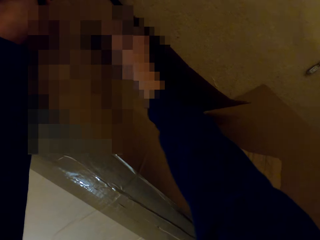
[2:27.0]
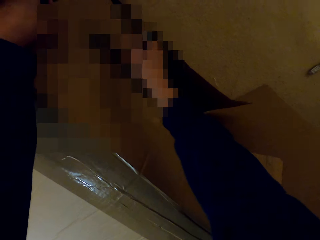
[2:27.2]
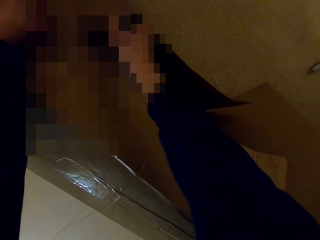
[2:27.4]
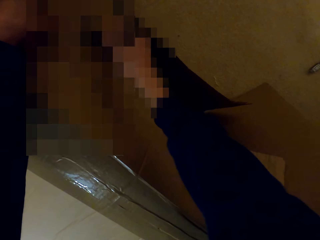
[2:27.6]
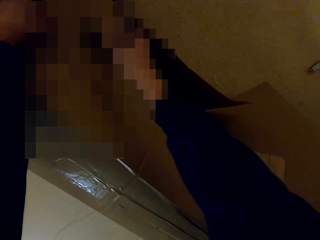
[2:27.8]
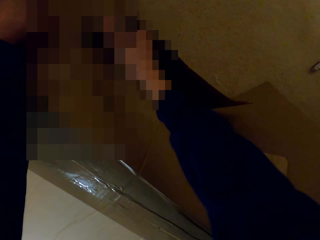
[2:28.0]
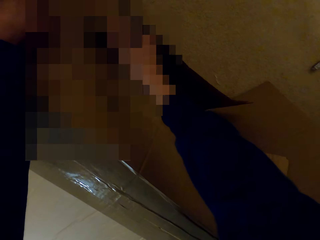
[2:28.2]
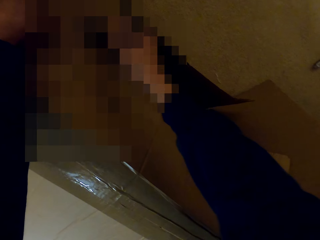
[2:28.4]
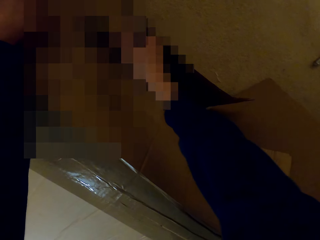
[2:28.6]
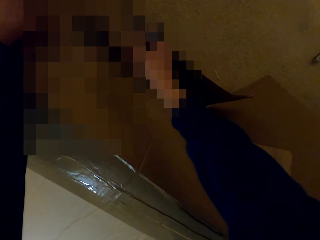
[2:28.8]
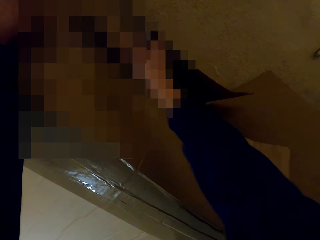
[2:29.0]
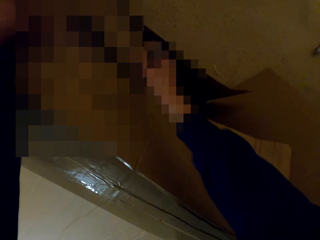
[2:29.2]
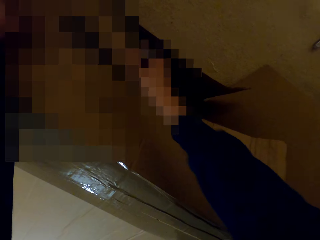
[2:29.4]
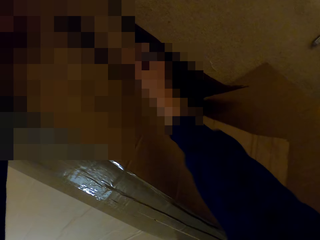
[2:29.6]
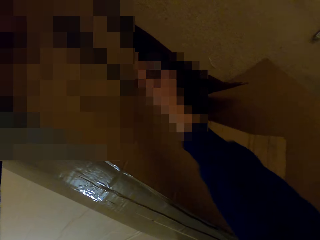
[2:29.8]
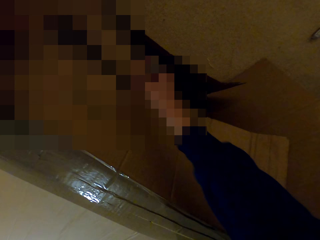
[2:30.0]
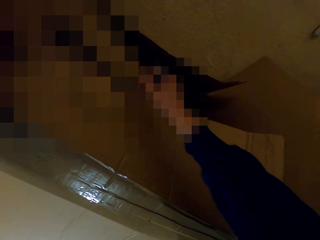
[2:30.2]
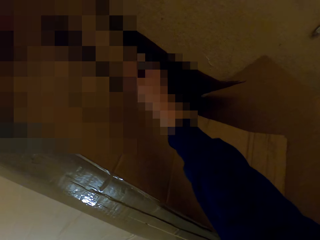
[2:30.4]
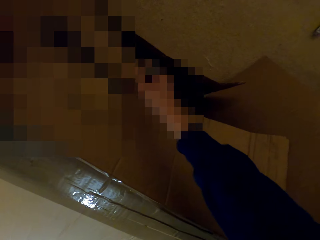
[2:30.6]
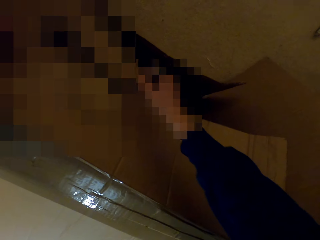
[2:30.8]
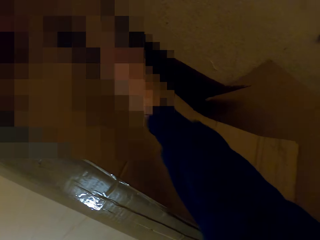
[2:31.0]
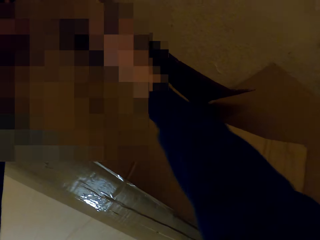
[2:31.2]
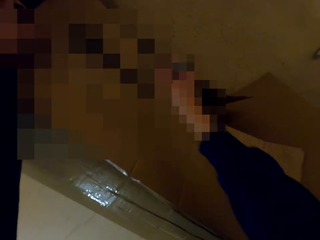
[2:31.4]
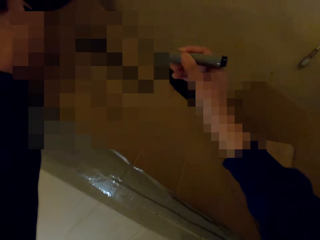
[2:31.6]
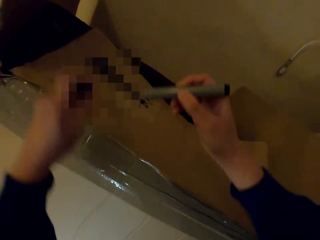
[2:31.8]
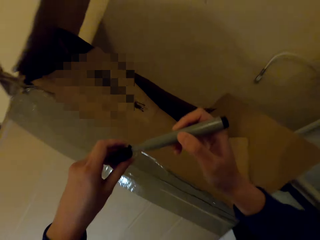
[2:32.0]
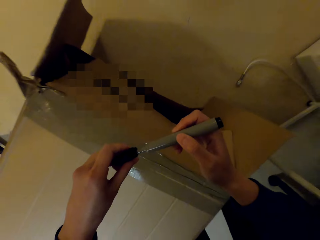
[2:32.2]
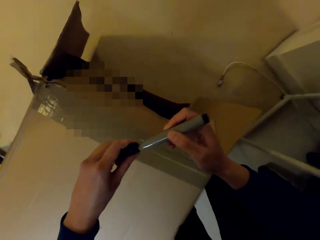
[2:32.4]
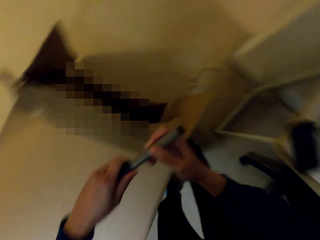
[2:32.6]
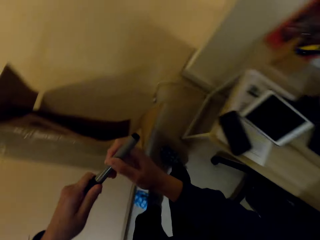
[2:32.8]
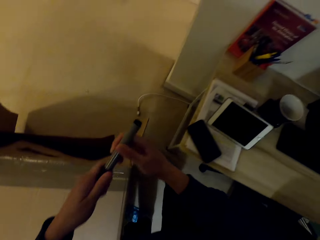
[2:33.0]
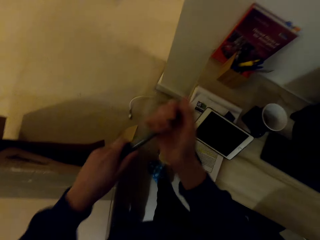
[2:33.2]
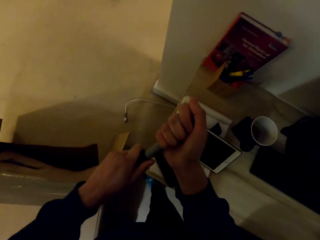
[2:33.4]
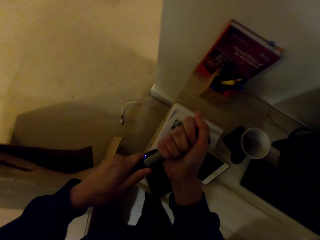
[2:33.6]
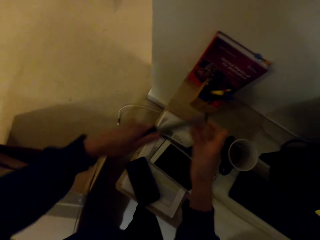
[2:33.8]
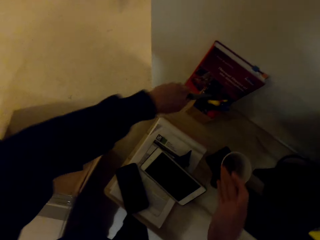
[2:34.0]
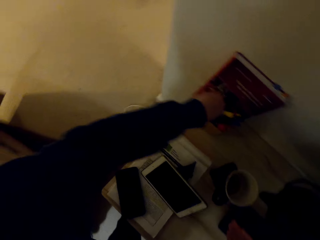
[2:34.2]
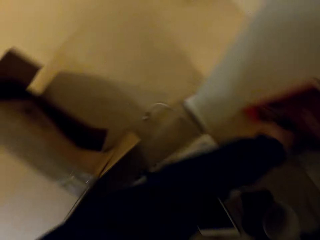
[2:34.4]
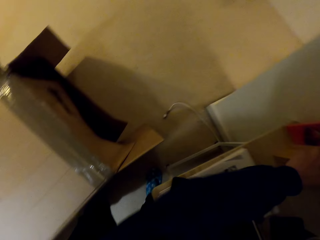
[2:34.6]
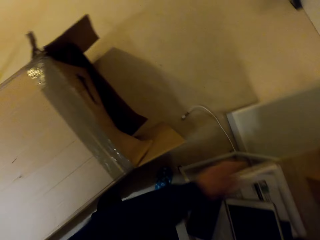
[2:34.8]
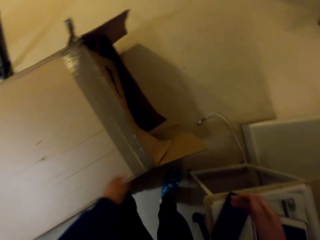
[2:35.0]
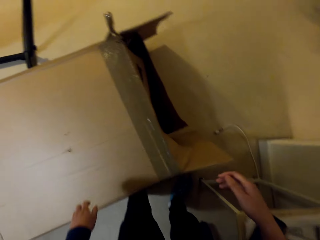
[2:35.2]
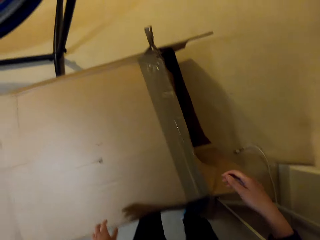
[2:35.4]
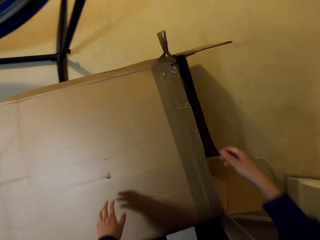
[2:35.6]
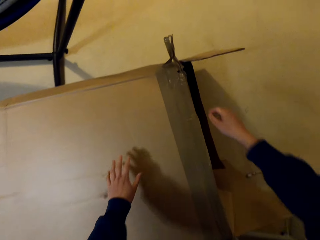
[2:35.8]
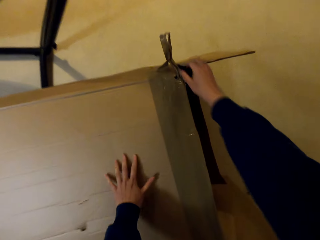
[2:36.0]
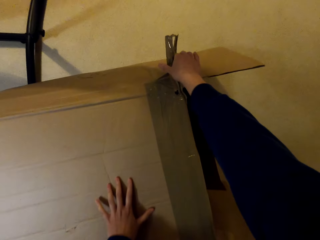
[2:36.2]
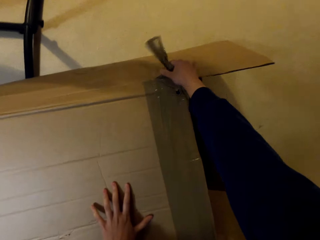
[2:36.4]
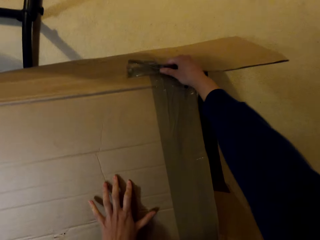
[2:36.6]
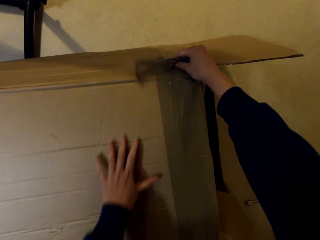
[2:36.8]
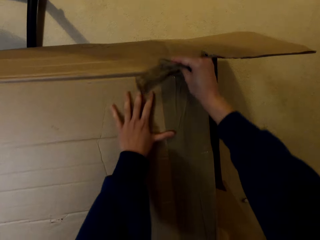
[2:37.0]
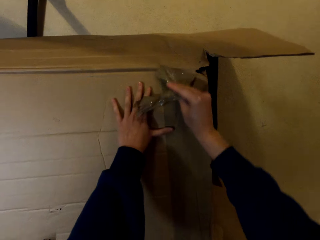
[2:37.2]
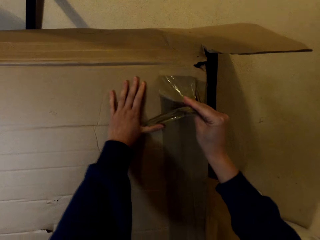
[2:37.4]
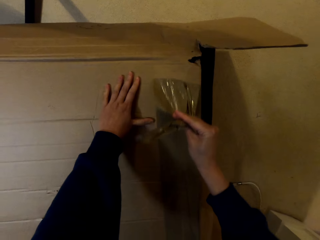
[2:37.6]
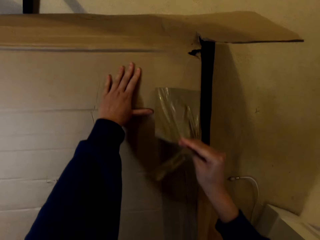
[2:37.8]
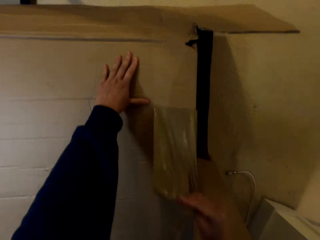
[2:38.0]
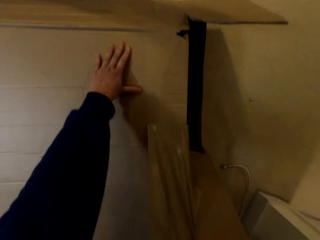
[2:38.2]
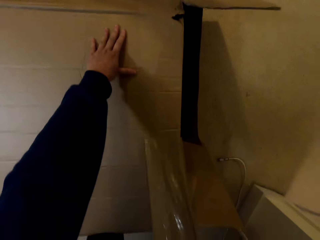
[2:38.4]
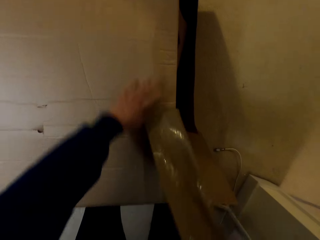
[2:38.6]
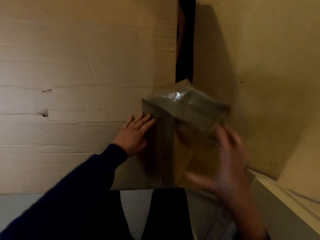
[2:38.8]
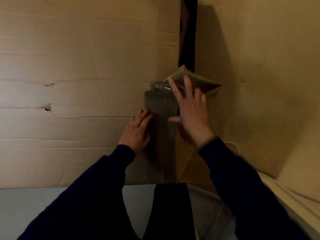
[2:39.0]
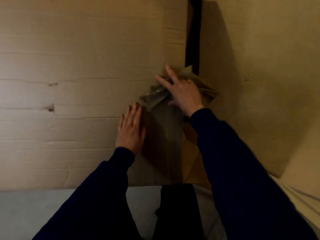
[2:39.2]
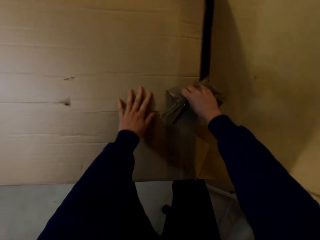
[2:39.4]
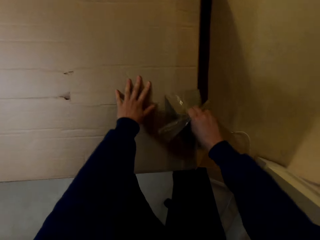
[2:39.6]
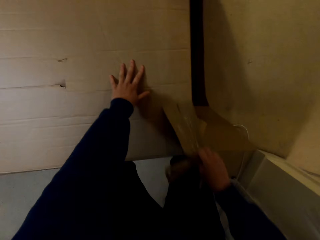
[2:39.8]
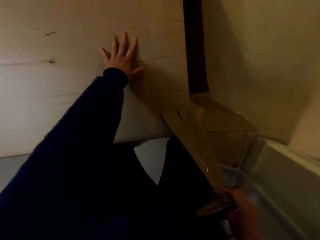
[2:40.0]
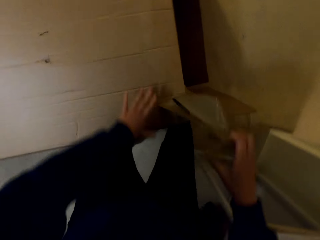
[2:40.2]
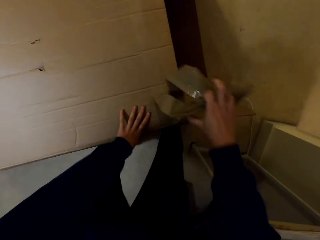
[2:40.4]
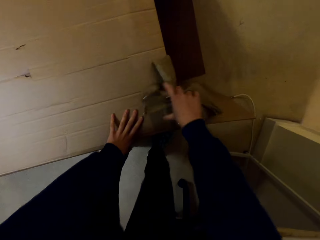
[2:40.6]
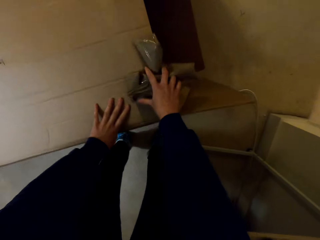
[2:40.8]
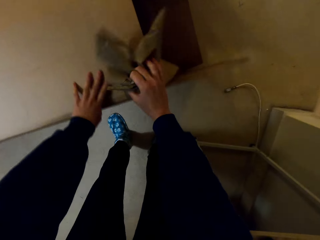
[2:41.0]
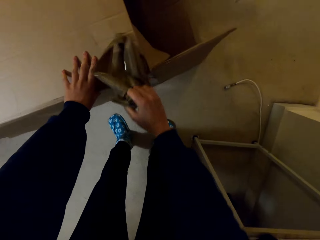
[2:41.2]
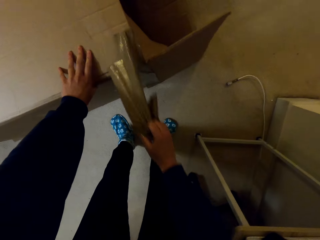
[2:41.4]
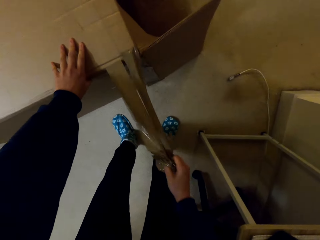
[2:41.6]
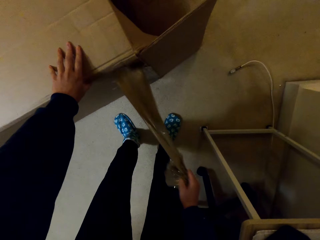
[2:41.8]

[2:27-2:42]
The camera wearer covers the marker pen with the lid. They put the marker pen in the tin of pens, place the marker pen on the table, and pull the masking tape on the box with a hand.

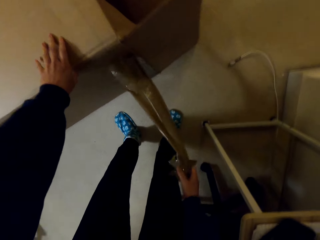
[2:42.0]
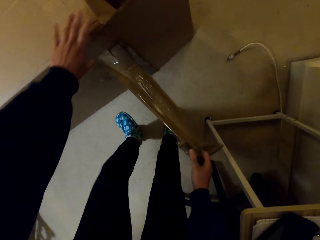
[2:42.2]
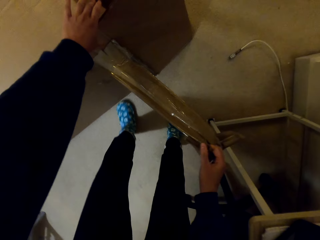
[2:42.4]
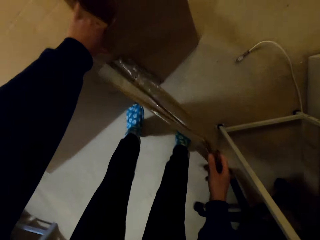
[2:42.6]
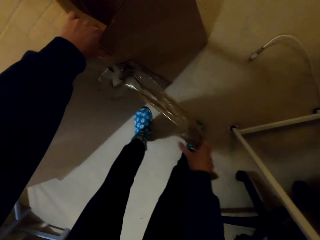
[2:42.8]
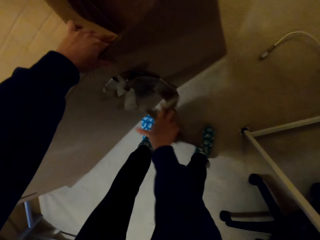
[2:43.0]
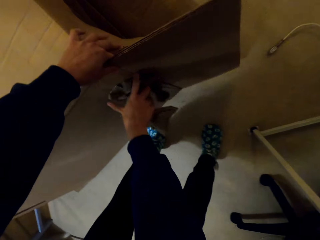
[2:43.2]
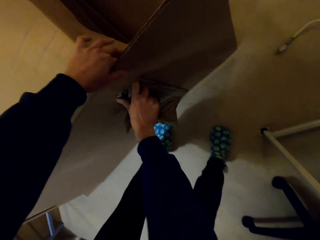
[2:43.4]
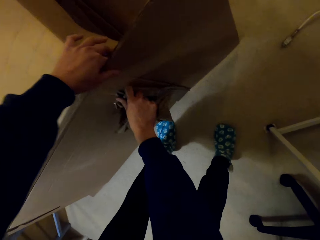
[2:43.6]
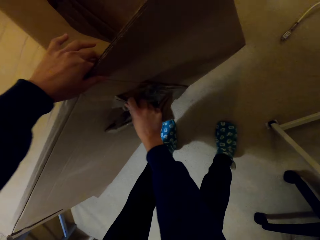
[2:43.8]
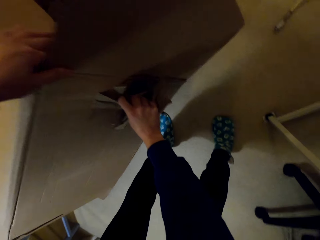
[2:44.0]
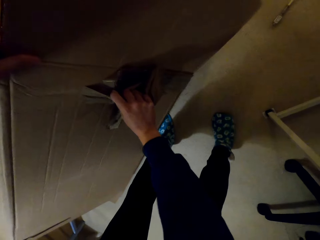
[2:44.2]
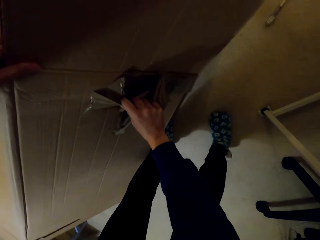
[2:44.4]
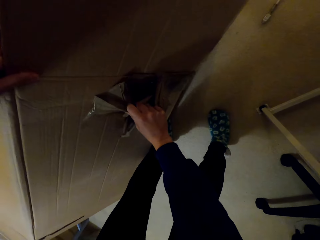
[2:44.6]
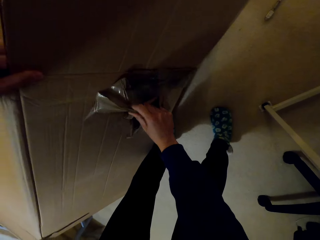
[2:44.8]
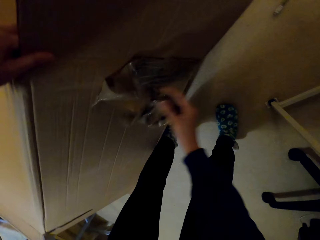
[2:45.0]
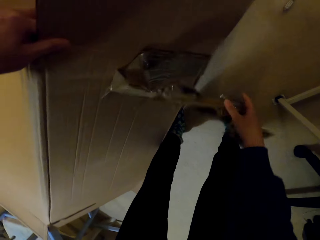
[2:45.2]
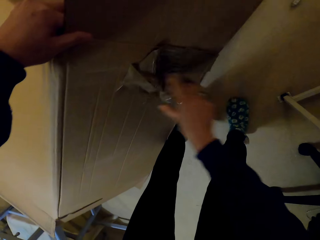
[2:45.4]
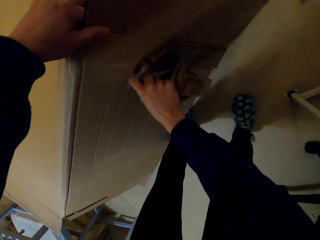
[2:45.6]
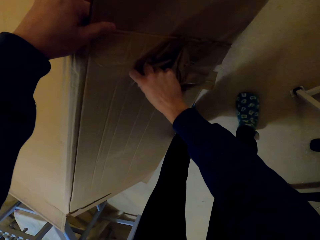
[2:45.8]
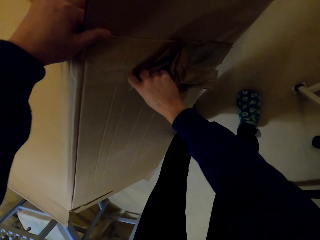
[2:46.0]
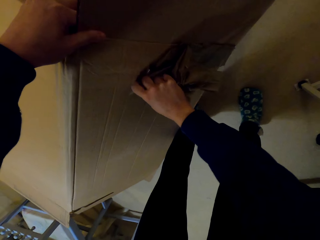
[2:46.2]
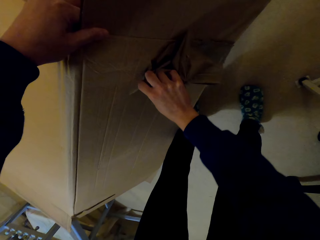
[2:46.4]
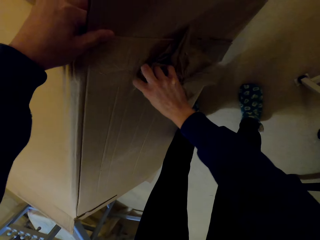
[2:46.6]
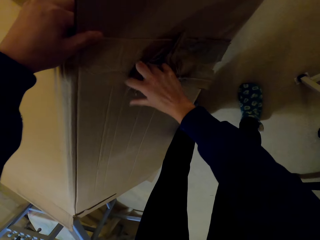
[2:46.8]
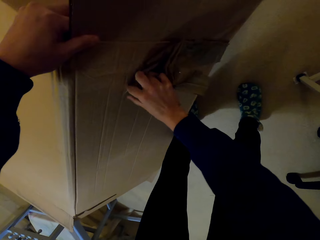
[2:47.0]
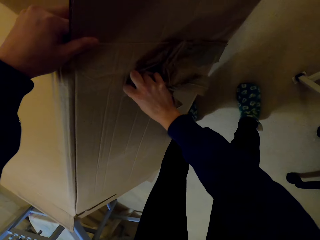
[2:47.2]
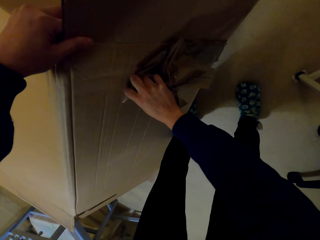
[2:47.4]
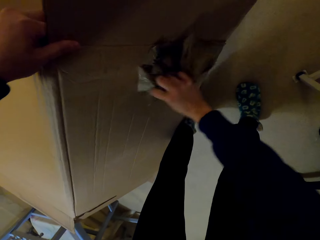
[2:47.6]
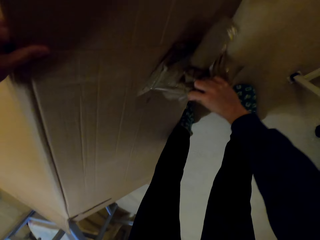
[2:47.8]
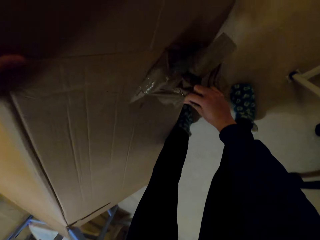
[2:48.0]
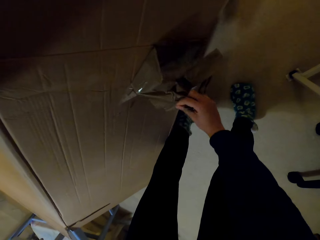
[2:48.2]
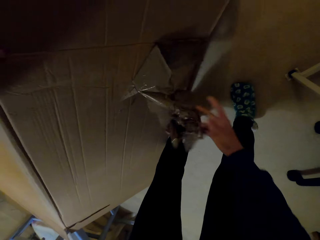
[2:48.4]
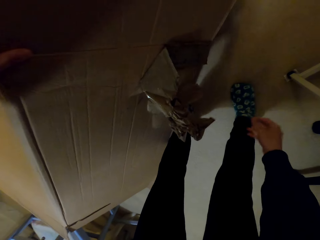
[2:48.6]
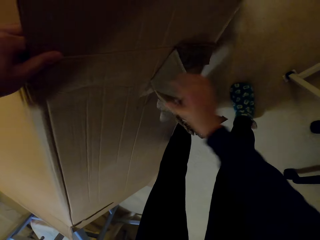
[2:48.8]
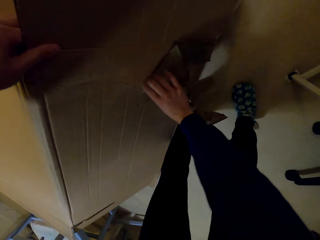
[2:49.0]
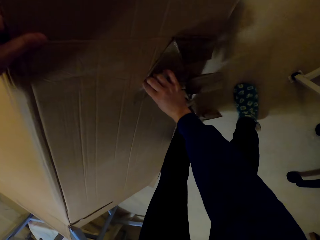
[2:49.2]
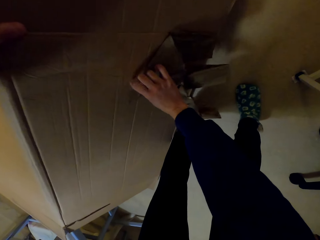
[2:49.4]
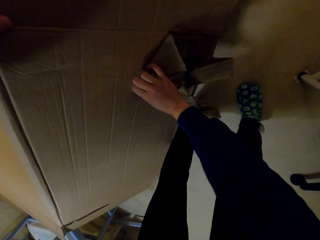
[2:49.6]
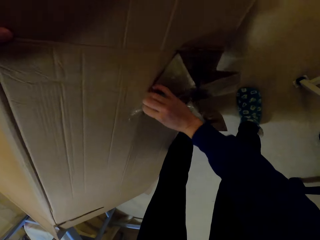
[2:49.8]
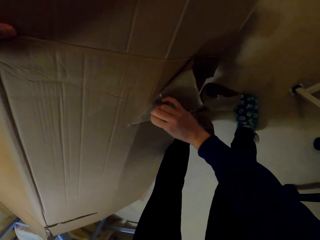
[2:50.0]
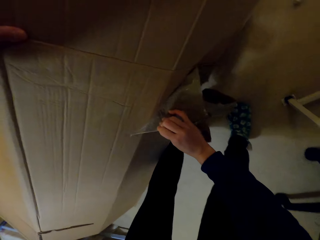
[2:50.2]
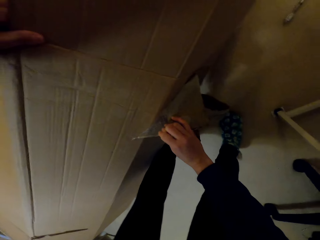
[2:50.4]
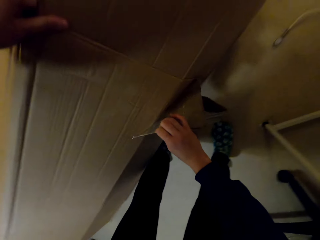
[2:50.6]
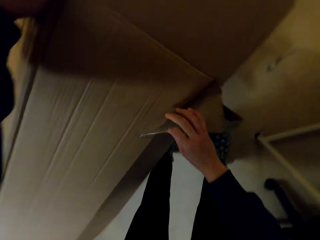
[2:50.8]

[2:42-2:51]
The camera wearer tilts the box with a hand. They remove the tape from the box.
